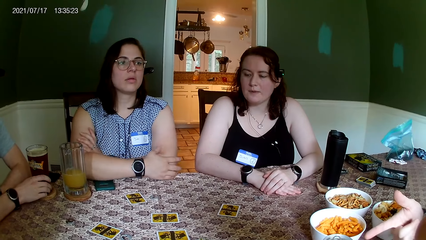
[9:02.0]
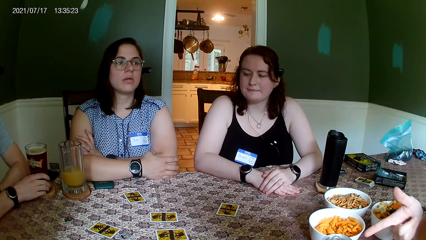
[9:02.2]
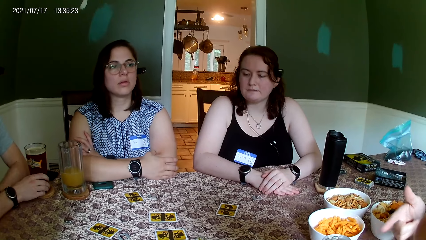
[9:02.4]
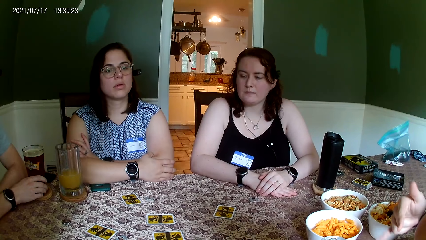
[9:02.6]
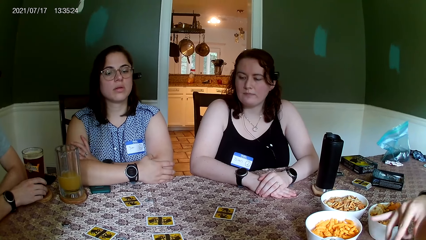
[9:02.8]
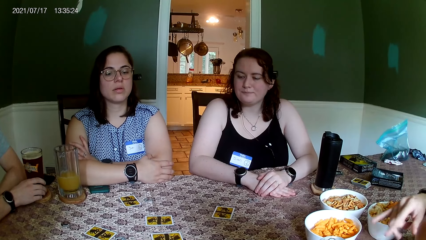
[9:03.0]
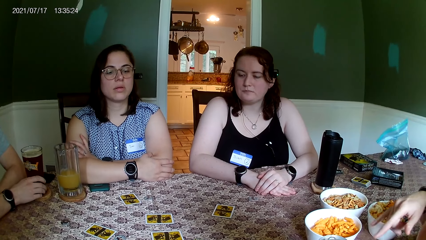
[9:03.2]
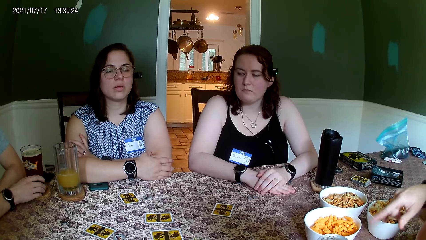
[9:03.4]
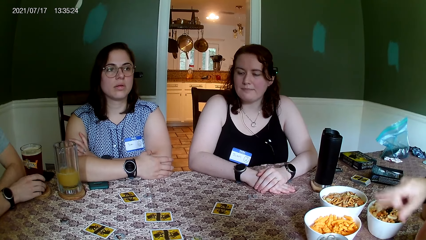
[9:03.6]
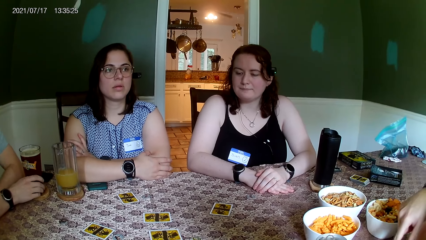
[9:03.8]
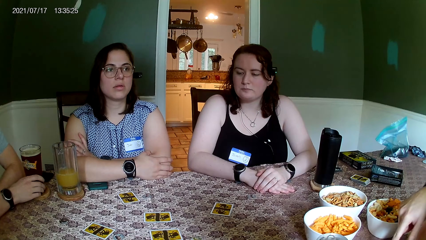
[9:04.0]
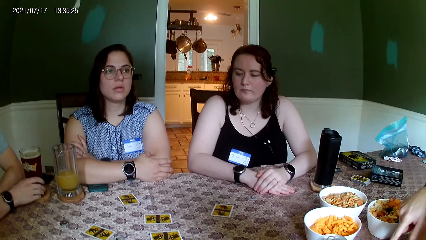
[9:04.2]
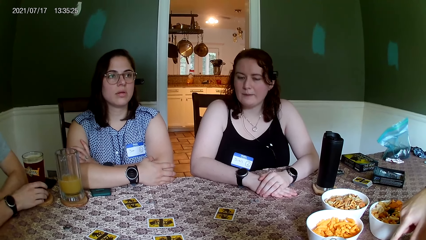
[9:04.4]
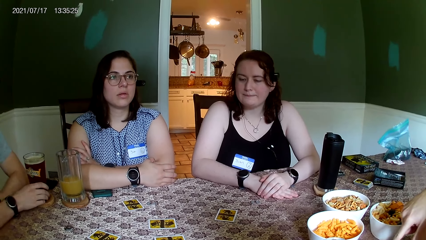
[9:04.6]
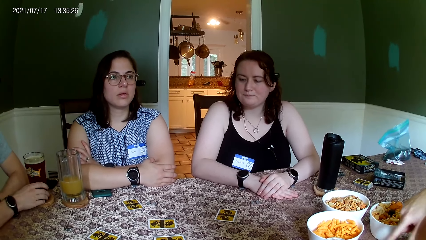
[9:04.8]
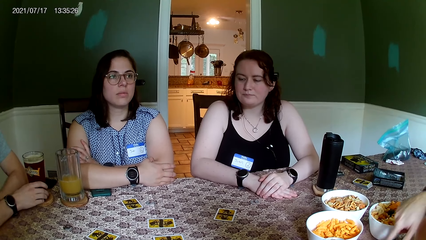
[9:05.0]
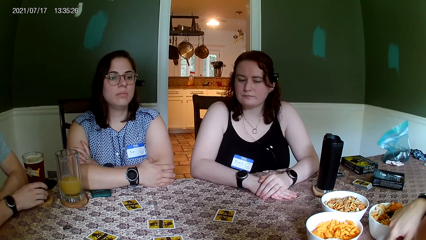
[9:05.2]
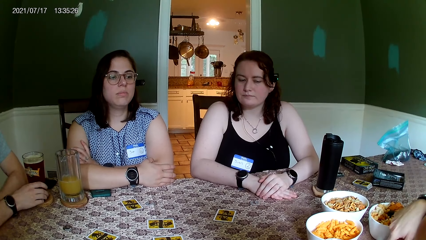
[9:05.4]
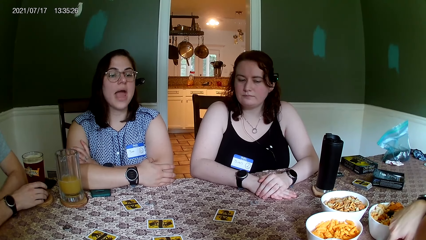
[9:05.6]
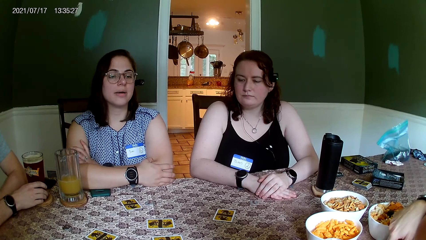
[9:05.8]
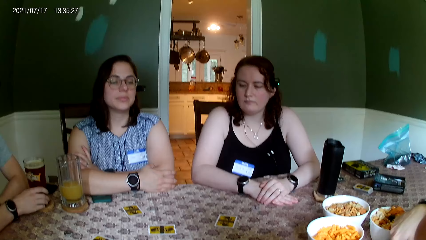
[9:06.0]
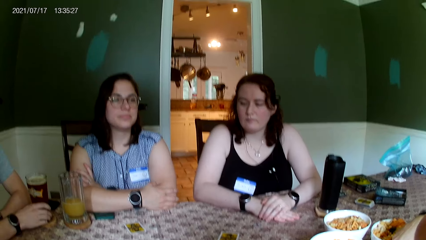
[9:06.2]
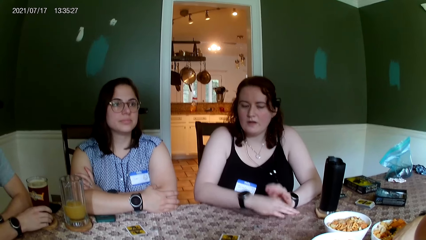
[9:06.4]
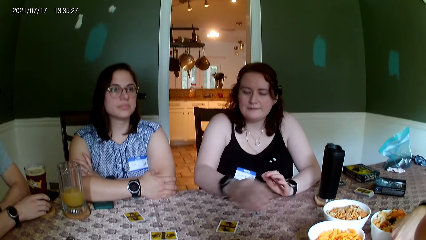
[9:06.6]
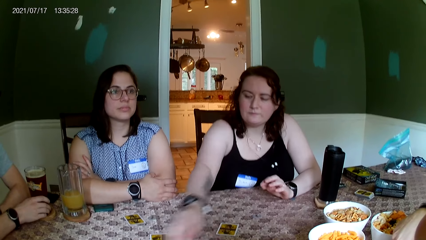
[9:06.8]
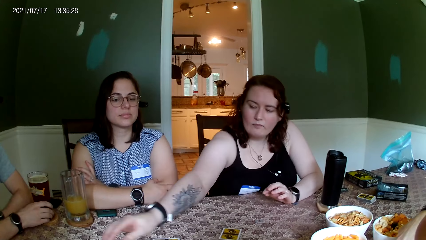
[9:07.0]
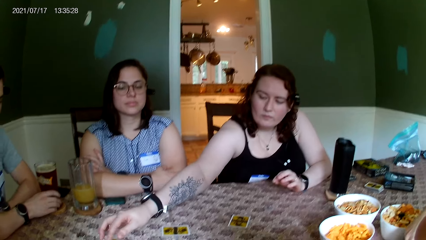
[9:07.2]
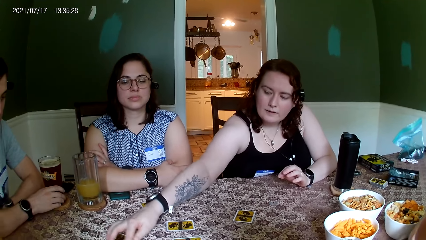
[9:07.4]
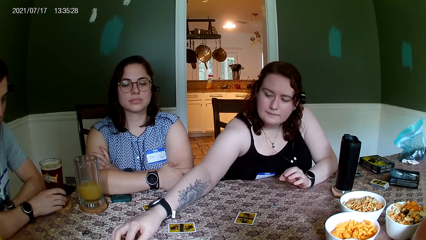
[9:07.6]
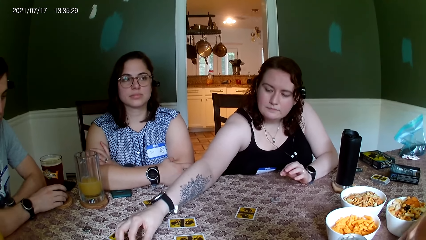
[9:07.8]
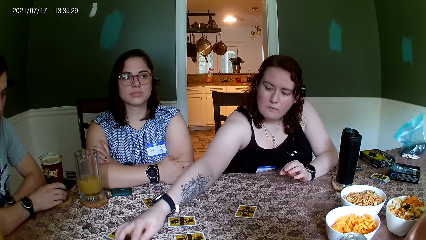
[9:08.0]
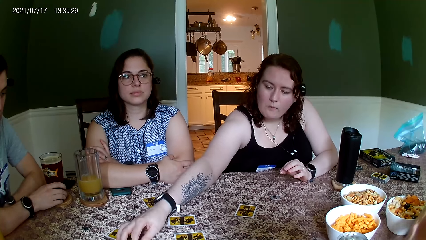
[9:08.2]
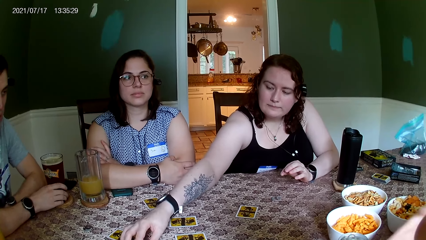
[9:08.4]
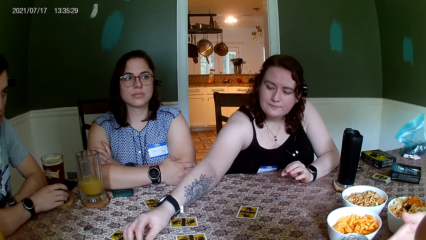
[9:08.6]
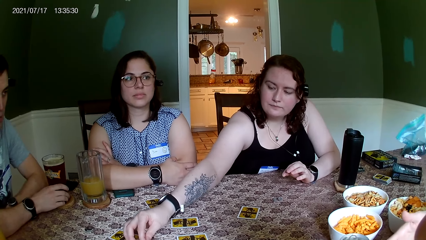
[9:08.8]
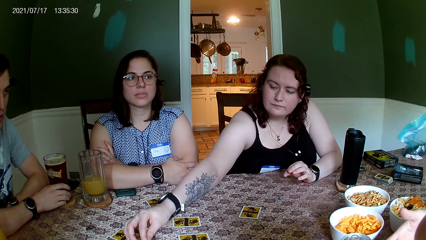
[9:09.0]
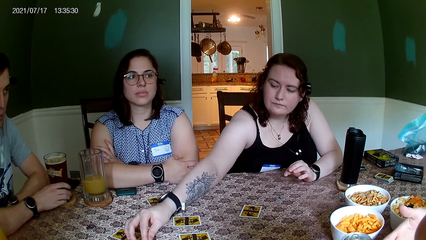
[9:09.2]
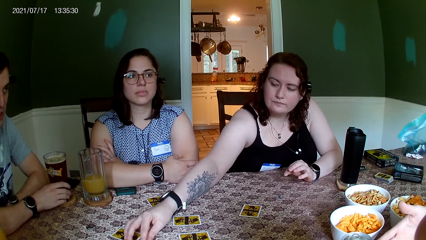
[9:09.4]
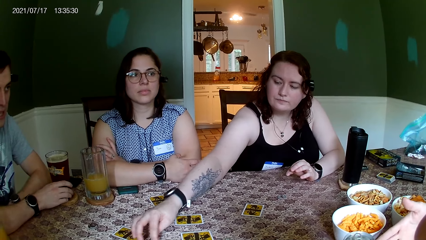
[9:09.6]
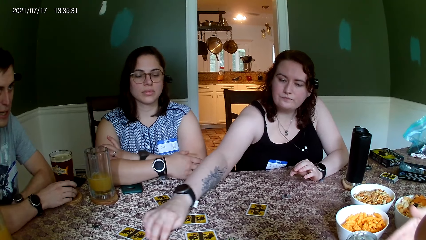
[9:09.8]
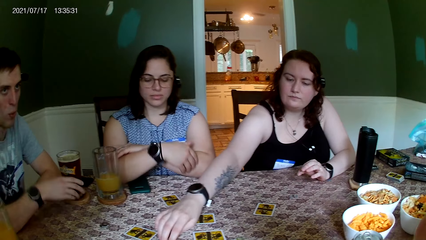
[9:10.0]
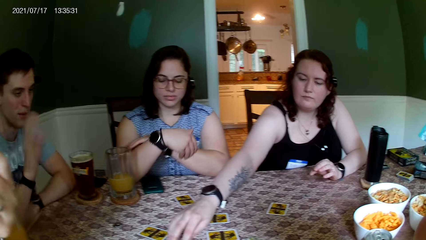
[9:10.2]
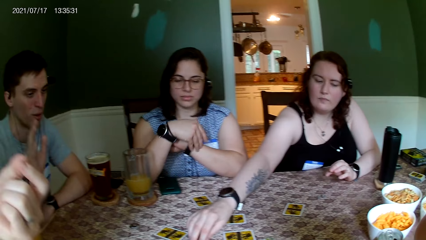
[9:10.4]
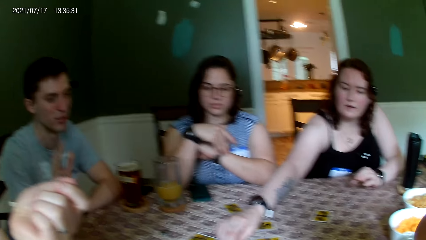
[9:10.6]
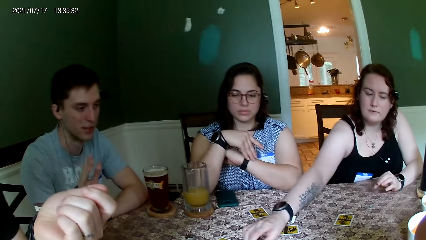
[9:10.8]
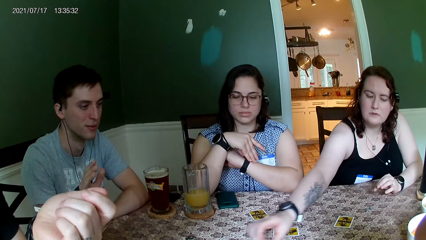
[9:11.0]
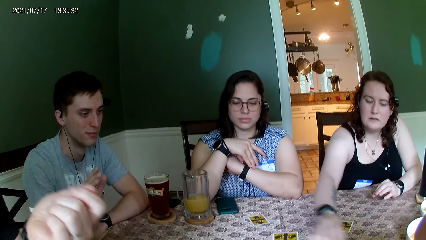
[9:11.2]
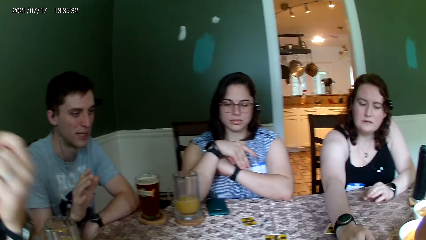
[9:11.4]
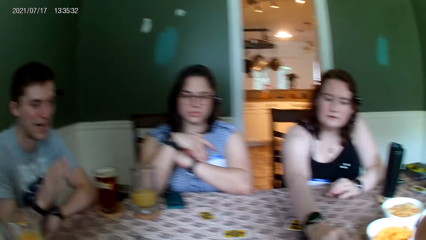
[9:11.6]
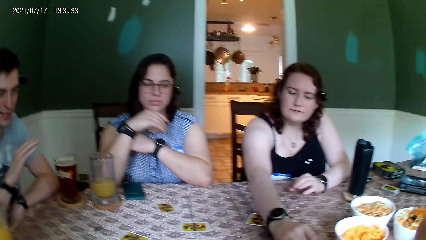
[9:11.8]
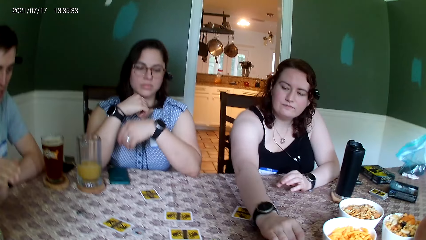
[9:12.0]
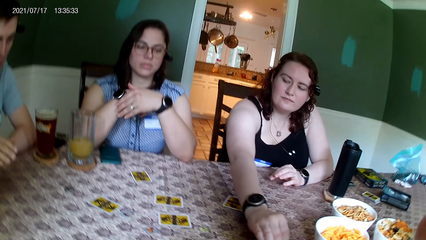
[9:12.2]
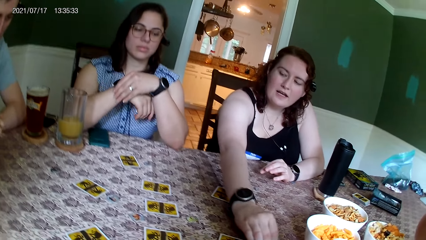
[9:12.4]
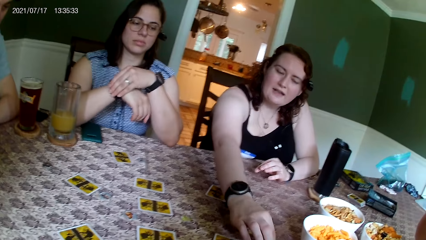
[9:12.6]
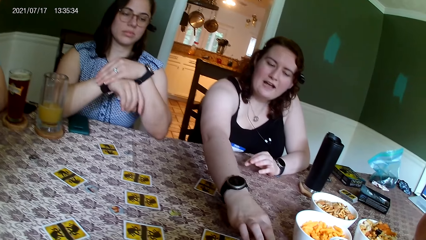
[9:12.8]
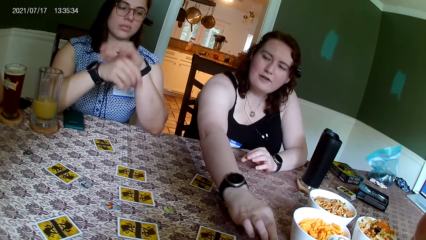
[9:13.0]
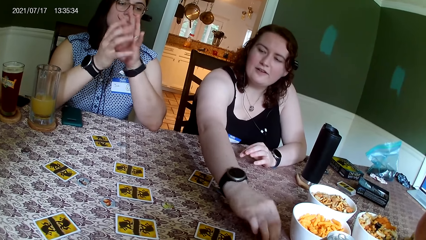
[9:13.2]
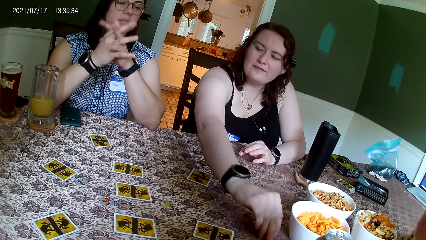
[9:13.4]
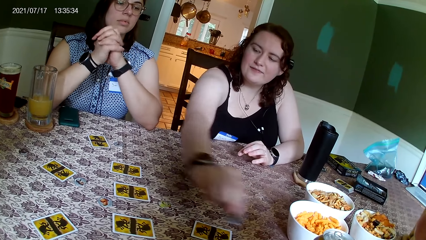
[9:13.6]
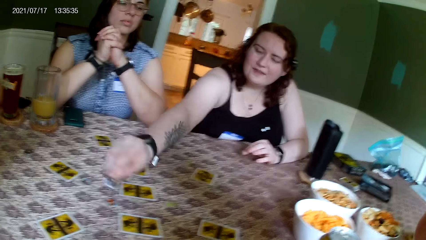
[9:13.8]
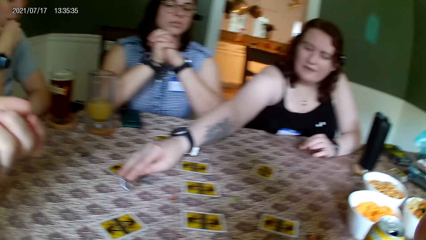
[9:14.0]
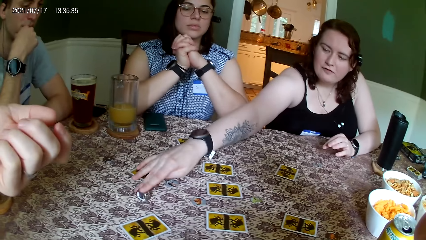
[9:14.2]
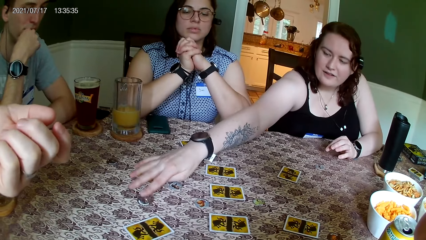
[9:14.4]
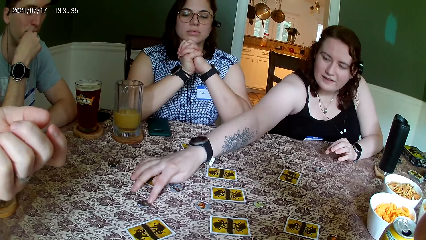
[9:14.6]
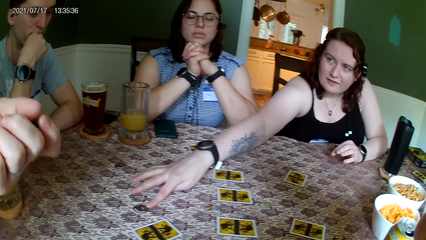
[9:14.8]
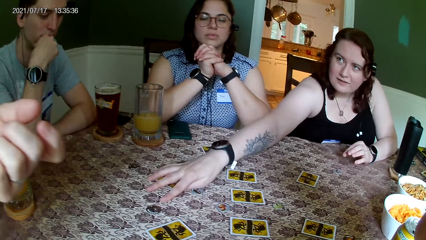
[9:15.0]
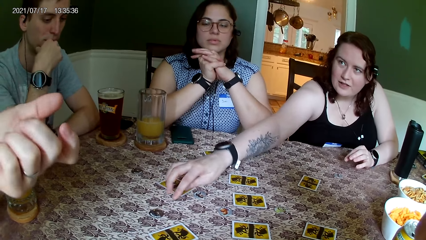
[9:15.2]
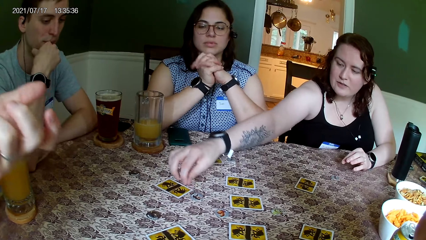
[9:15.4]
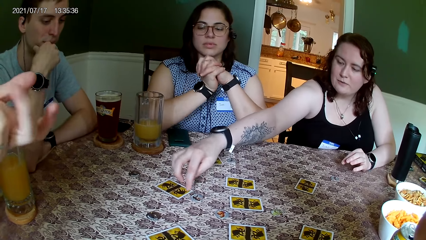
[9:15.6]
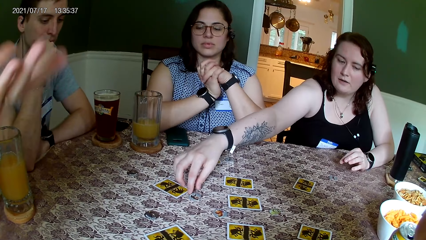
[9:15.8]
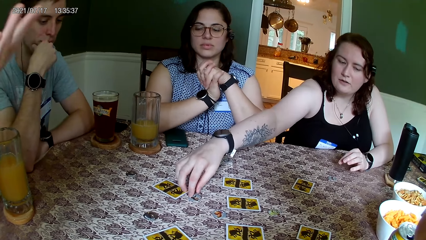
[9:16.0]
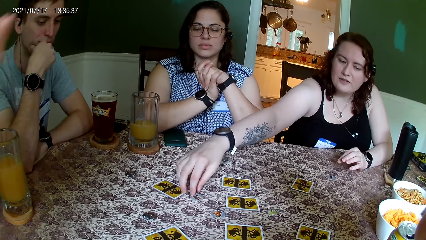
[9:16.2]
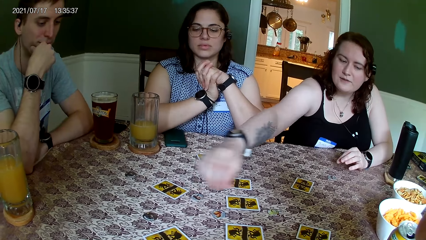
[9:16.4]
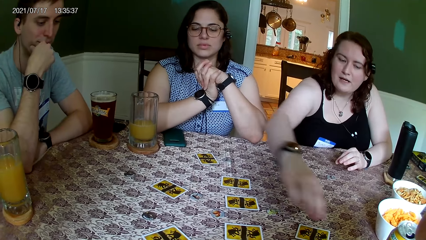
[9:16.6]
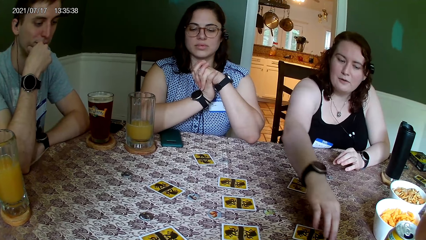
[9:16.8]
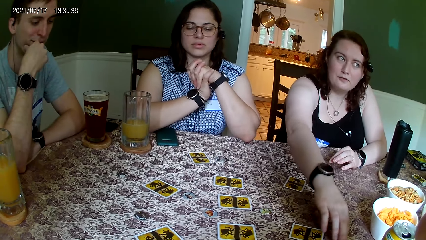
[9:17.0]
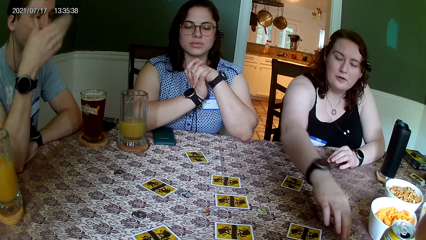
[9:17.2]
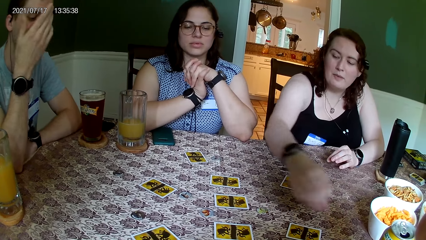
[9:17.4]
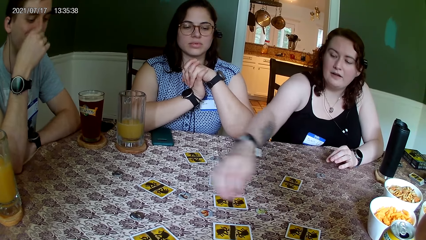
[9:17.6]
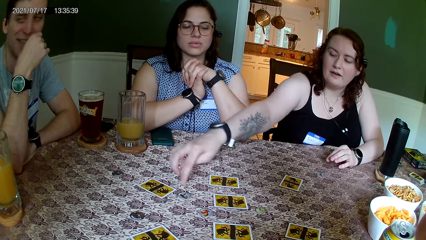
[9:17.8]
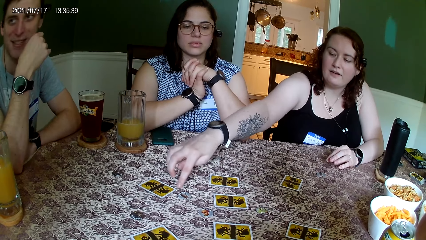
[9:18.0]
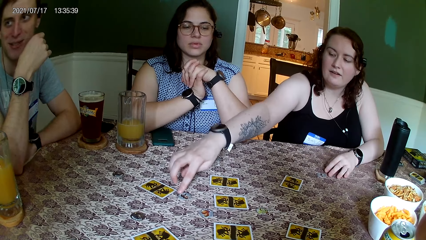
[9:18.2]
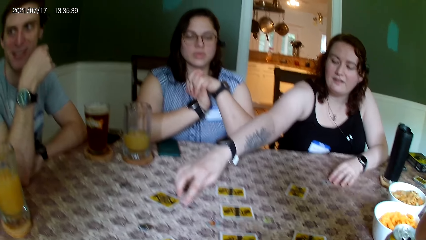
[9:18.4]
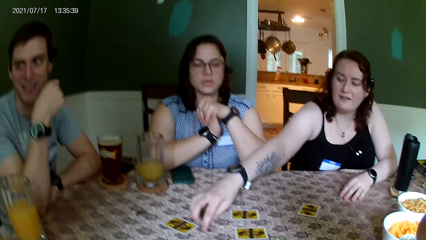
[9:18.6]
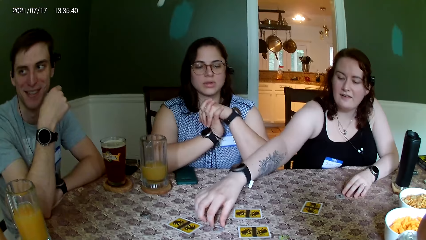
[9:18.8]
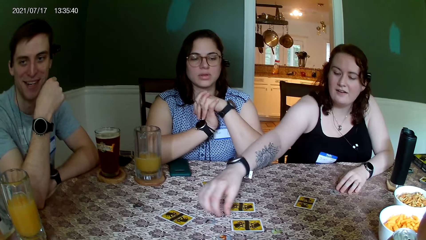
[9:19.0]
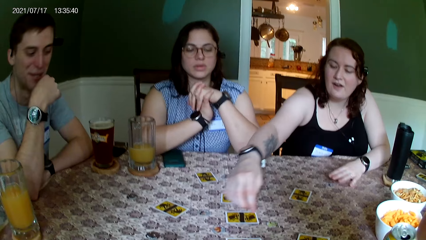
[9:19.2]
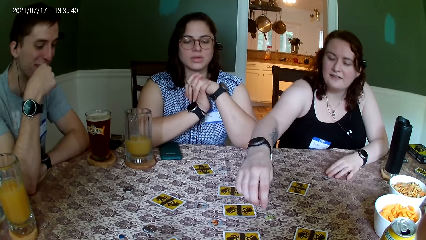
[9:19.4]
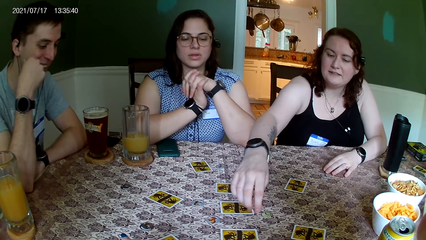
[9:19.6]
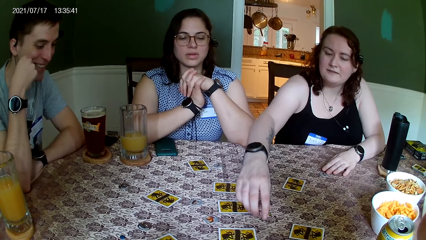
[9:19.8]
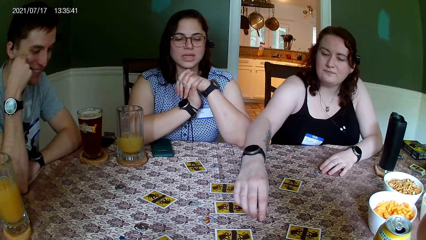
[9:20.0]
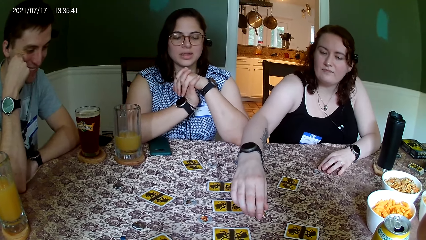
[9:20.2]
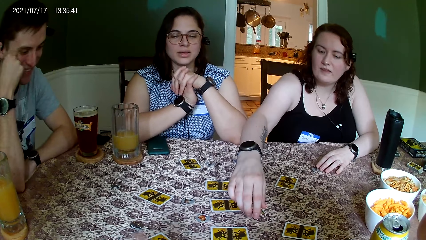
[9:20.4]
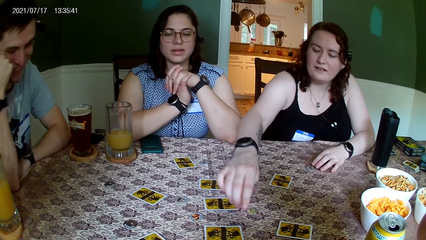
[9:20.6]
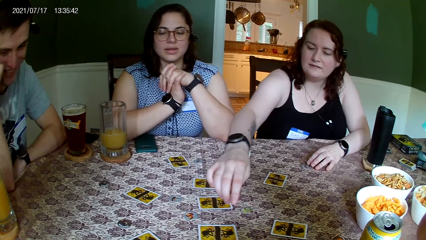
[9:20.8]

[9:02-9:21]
The woman moves a chip on the table with her left hand and moves her hand across the table. The woman picks up a chip from the table with her right hand, drops the chip on the table with her right hand, and moves different chips on the table with her right hand. The camera wearer looks around the table. Another woman moves a chip on the table with her right hand repeatedly. The camera wearer converses with the group of people on the table.
